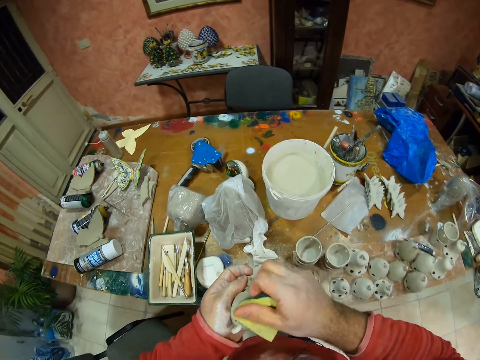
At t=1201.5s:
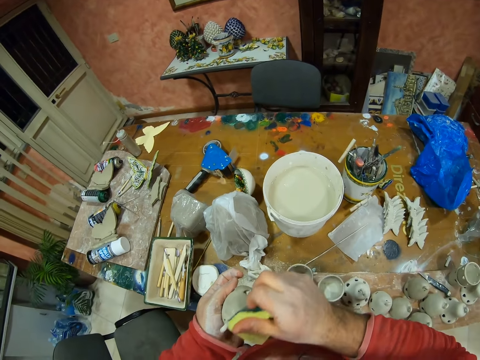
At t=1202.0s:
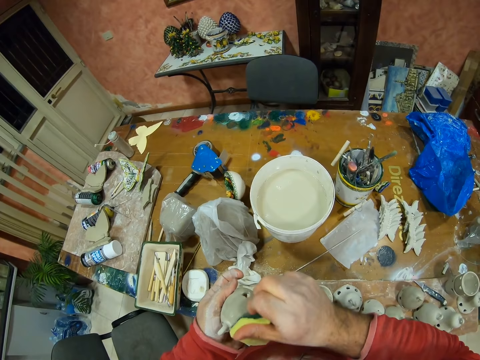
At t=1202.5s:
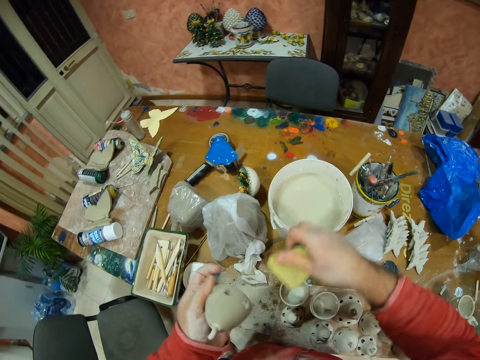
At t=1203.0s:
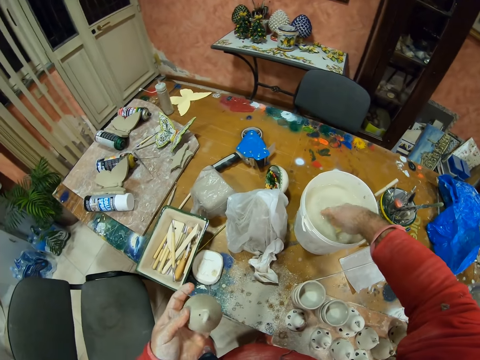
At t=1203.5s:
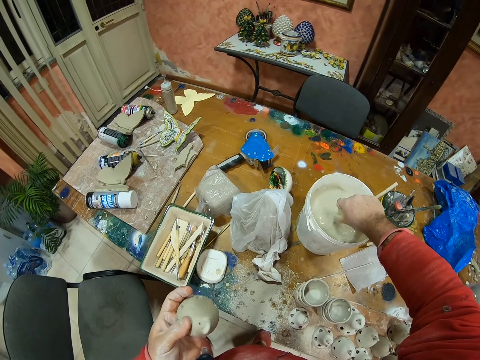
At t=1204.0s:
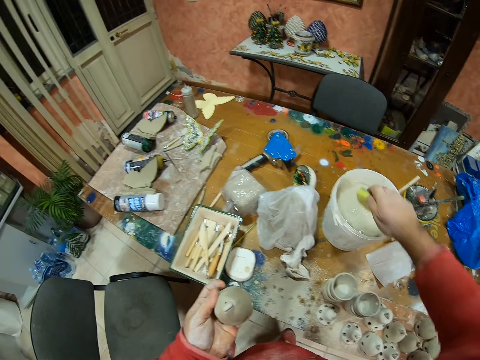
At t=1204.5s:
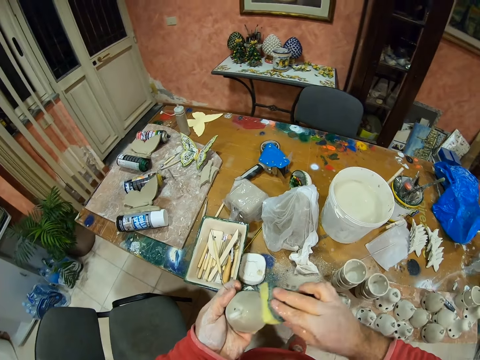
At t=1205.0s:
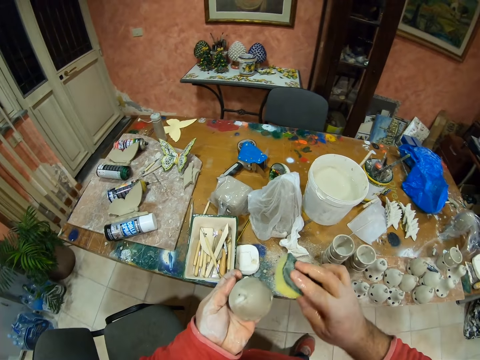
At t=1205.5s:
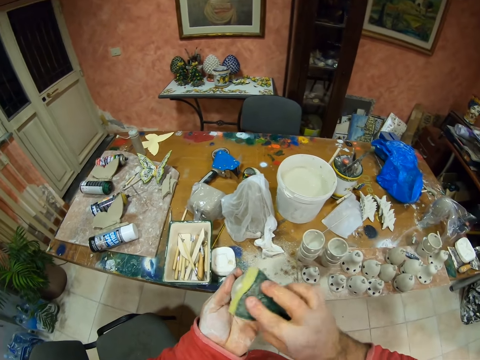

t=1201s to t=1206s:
The camera wearer dips a sponge in a paint bucket. They squeeze water from the sponge. They wipe something with the sponge.

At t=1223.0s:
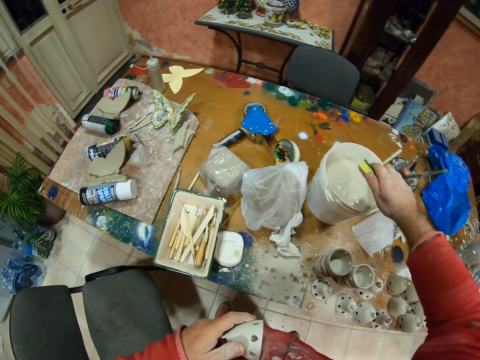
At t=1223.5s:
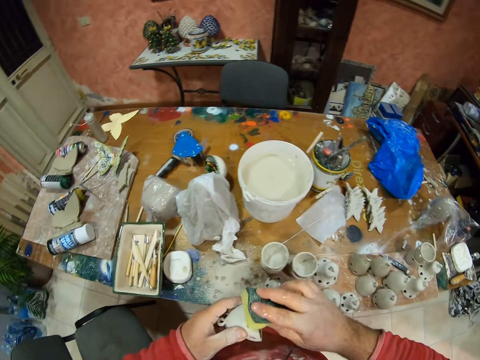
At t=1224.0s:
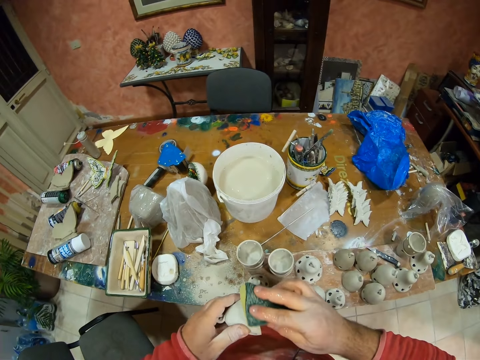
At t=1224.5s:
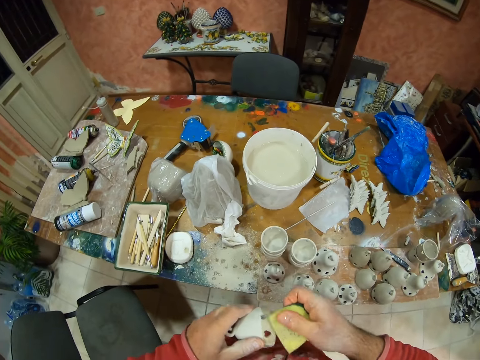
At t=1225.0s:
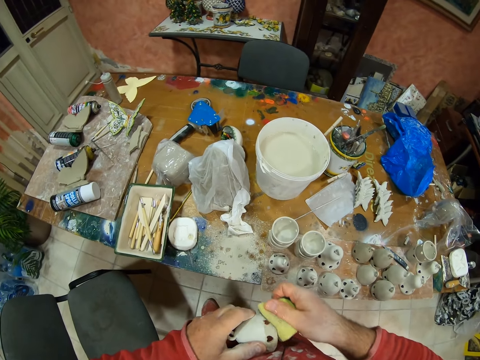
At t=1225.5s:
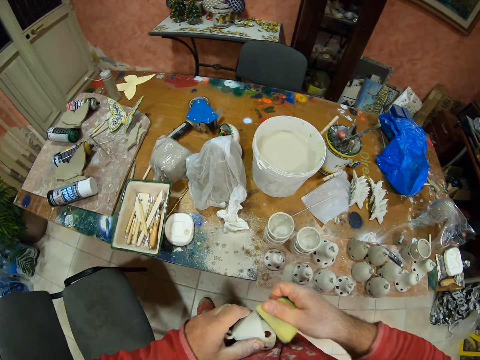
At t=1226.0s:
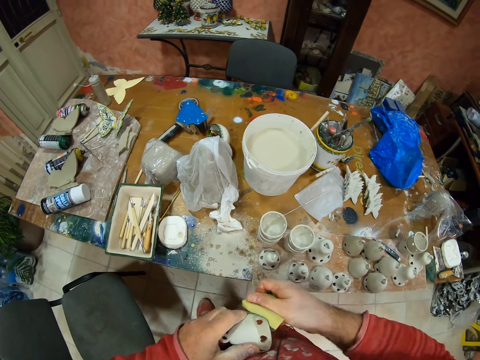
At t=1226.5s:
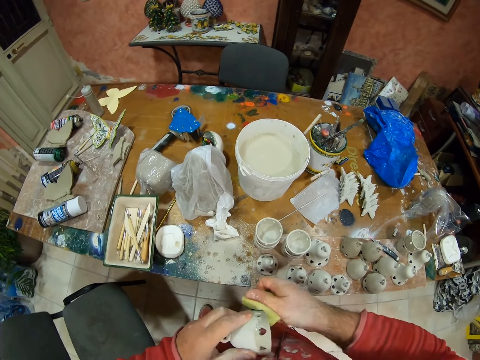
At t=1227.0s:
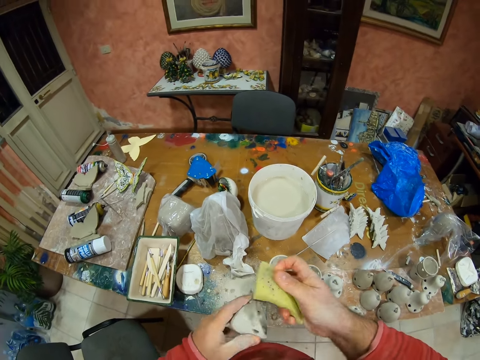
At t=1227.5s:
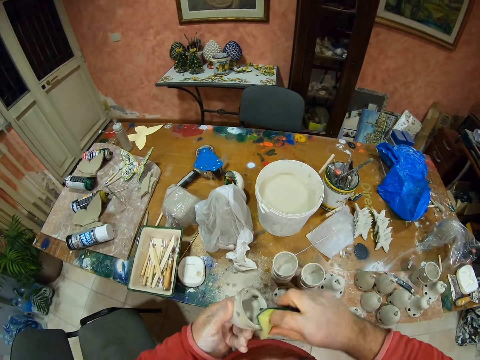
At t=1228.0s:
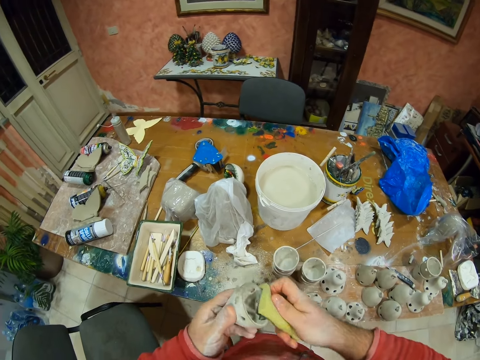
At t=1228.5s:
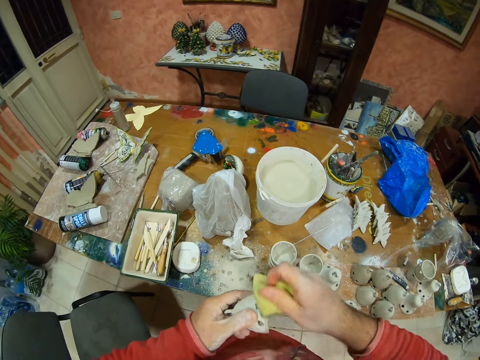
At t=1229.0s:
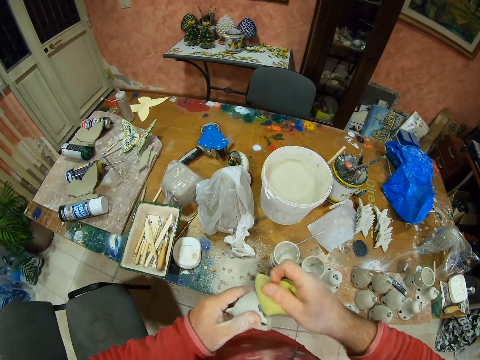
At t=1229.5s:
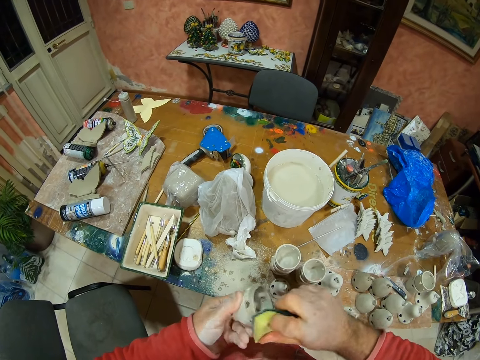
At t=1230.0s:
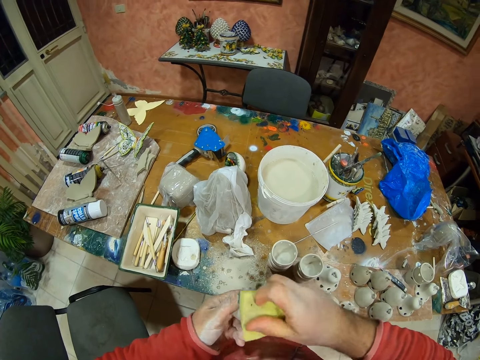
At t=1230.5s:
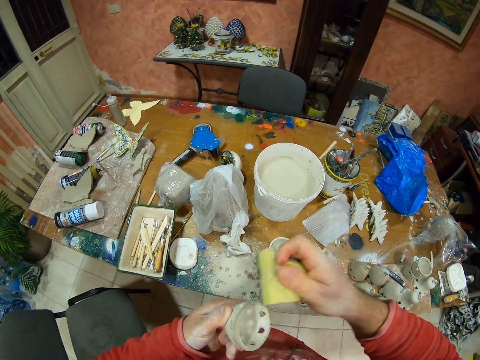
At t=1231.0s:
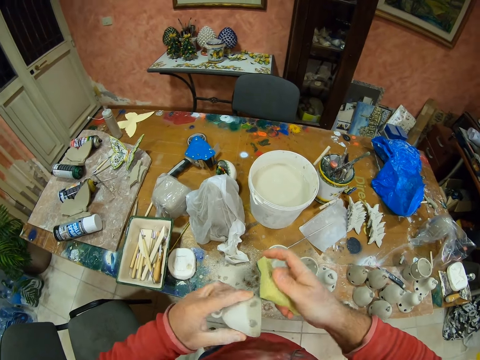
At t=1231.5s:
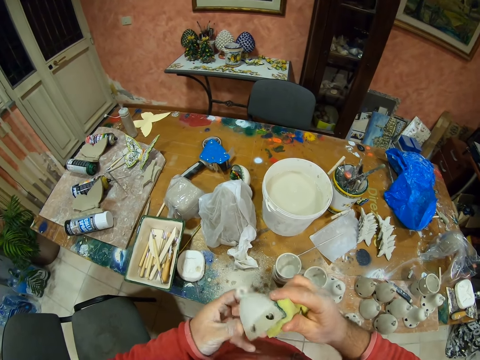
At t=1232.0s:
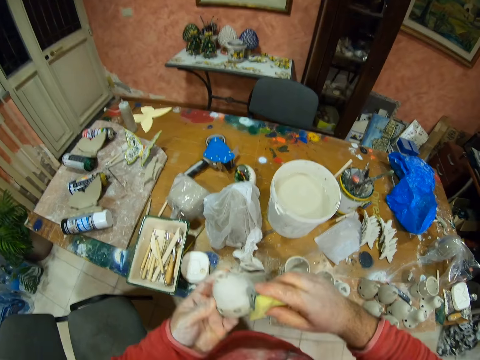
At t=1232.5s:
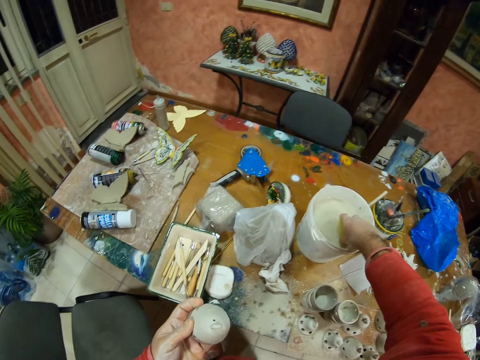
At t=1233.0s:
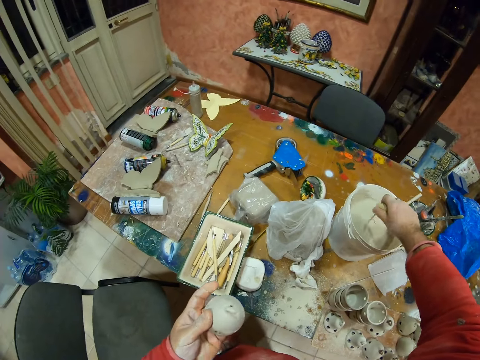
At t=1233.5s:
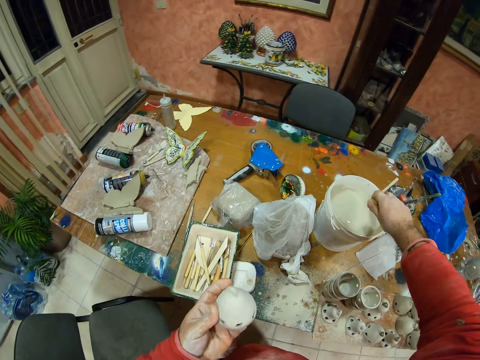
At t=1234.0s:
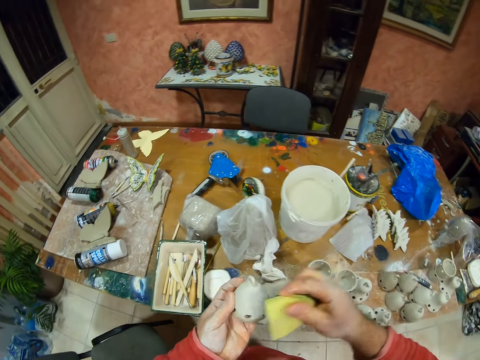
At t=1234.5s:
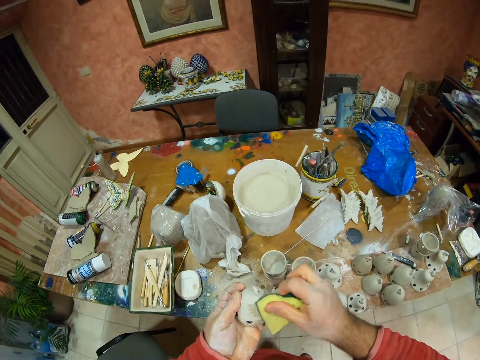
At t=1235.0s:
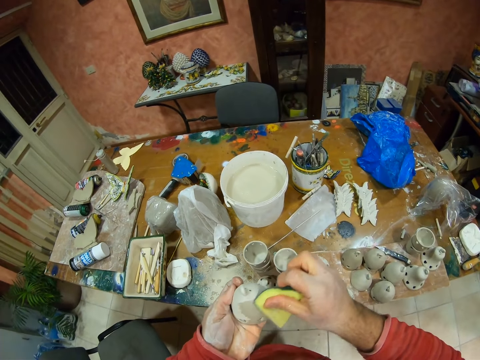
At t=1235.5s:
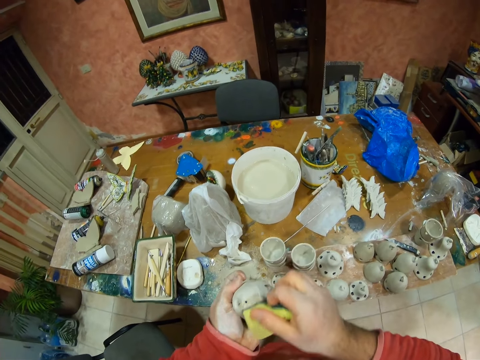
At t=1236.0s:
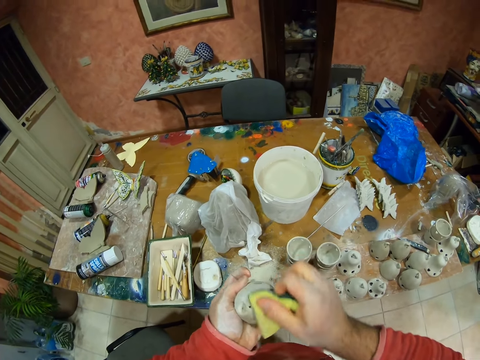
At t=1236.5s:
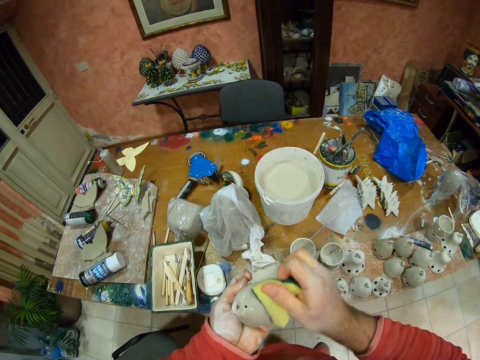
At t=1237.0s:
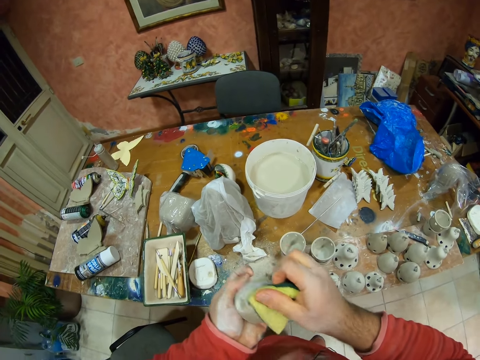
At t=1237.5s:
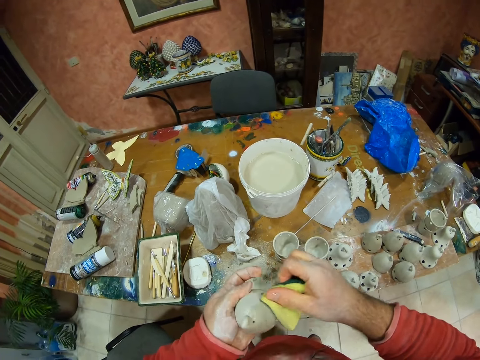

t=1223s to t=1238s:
The camera wearer squeezes water from a sponge. They wipe something with the sponge. They dip the sponge in a paint bucket. They squeeze water from the sponge. They wipe something with the sponge.

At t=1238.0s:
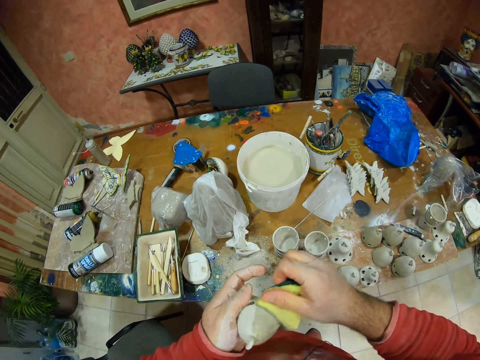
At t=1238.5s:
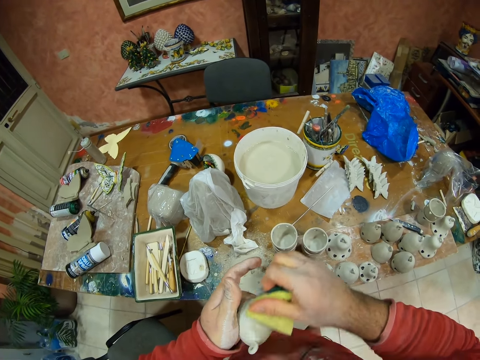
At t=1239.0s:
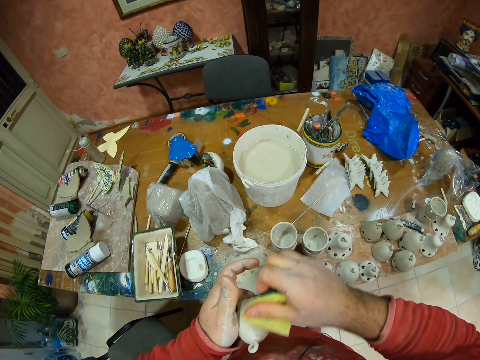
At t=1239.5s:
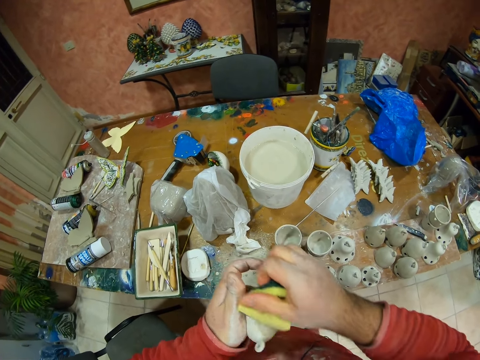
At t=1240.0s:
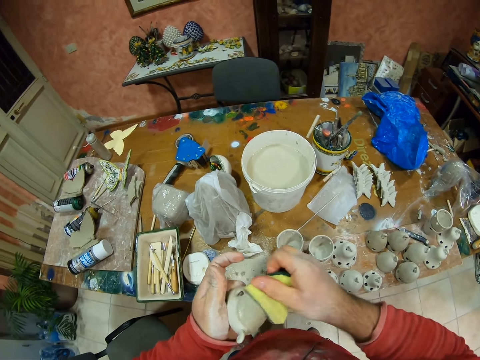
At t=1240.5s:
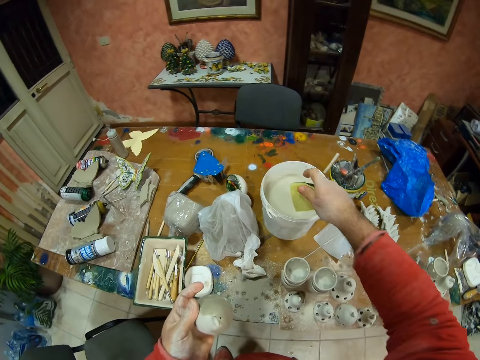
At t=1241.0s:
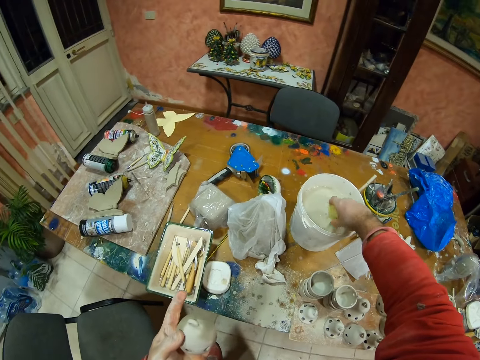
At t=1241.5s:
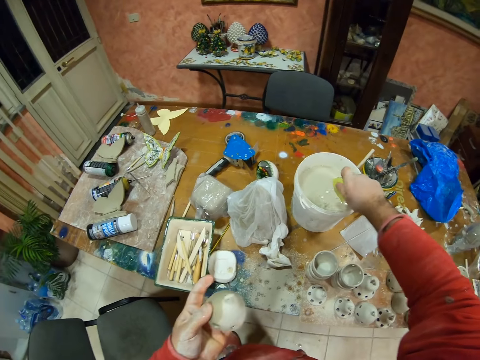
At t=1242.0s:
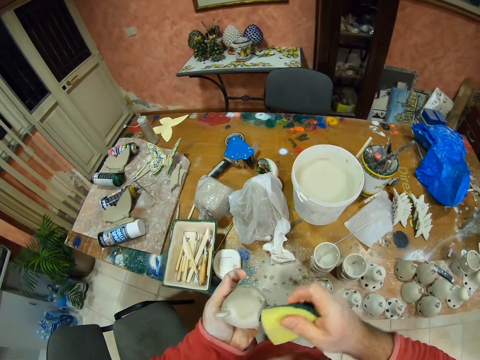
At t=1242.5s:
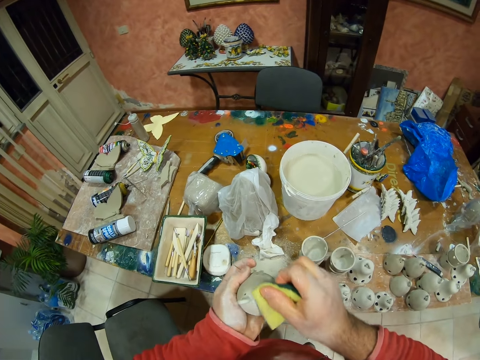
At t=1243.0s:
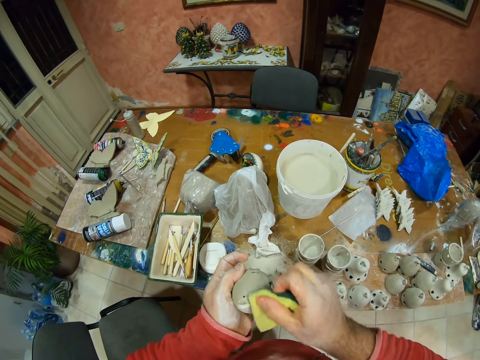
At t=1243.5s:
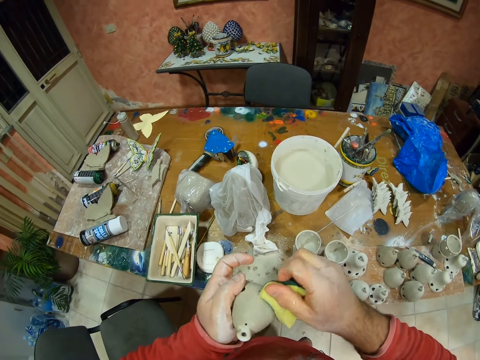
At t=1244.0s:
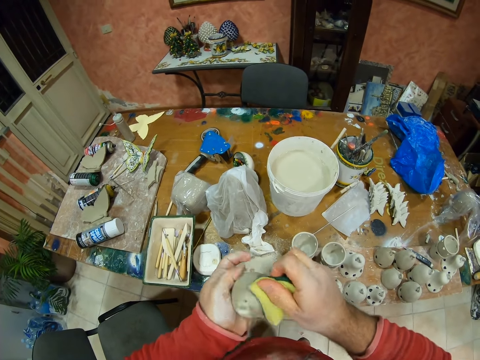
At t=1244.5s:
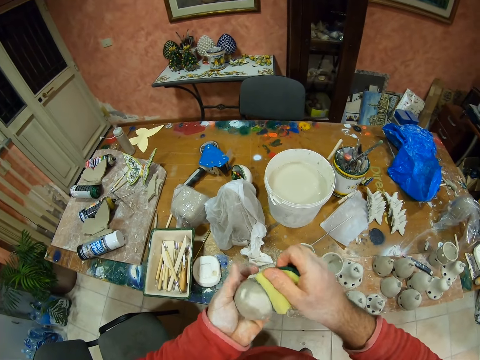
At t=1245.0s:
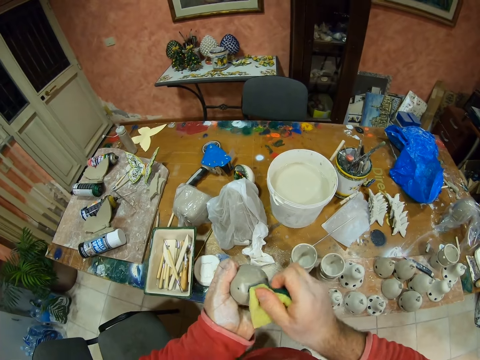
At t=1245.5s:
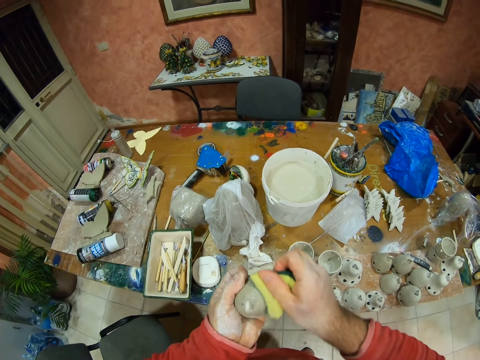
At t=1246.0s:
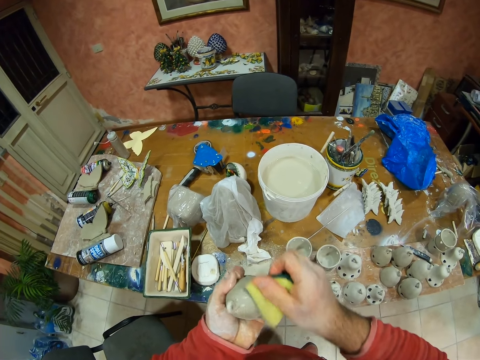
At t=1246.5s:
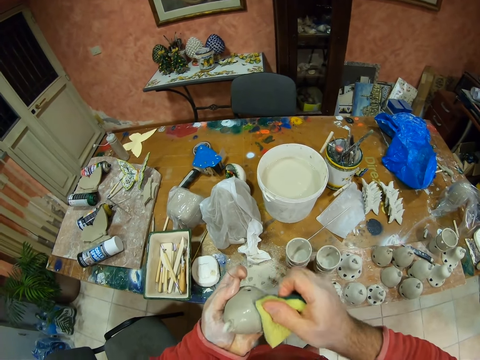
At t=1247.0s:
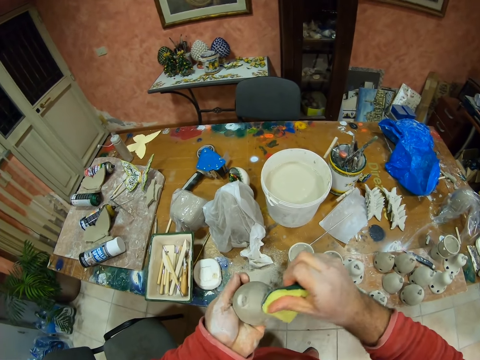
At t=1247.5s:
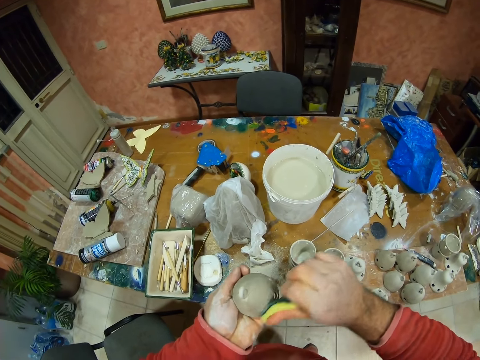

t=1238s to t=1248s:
The camera wearer dips a sponge in a paint bucket. They squeeze water from the sponge. They wipe something with the sponge.
